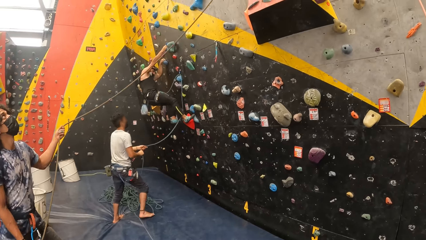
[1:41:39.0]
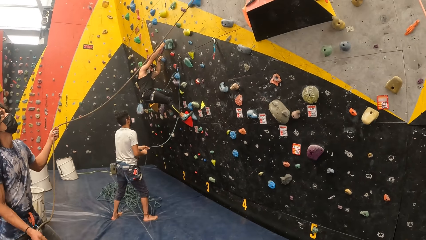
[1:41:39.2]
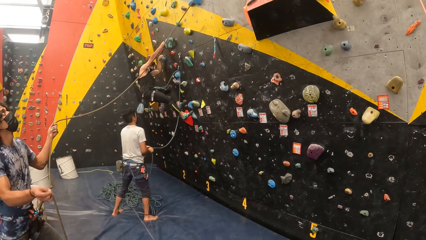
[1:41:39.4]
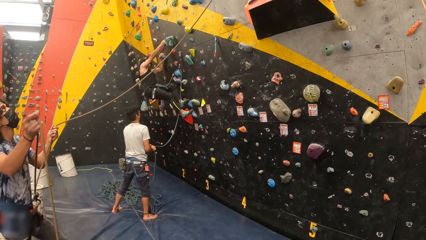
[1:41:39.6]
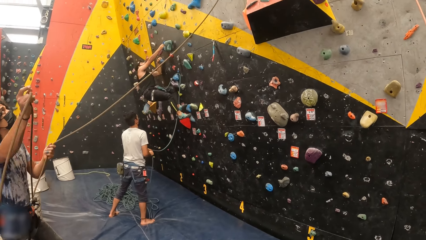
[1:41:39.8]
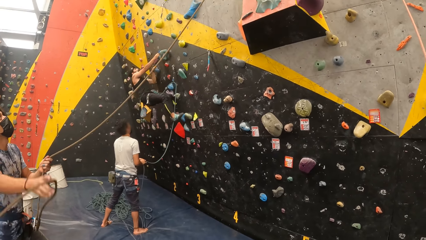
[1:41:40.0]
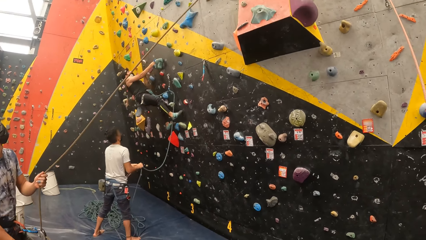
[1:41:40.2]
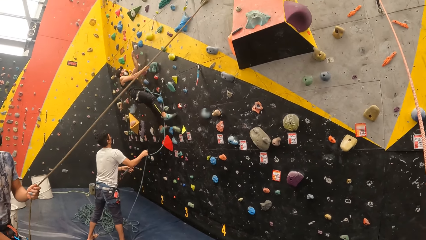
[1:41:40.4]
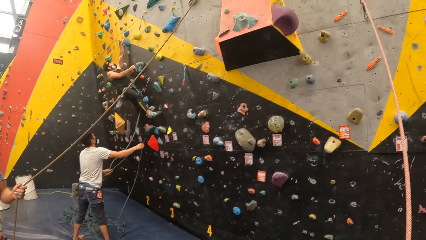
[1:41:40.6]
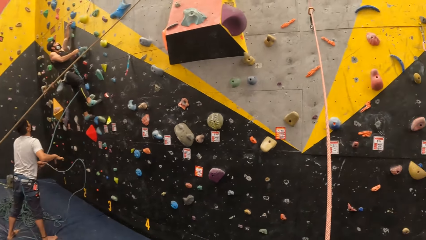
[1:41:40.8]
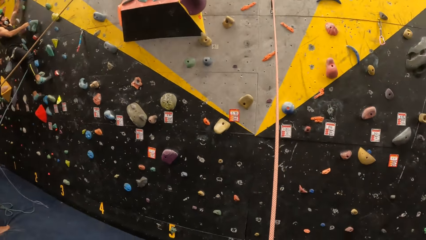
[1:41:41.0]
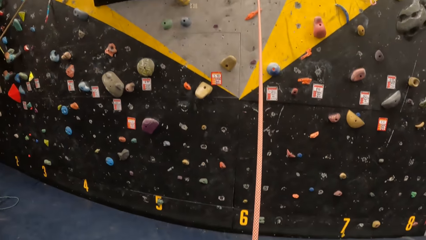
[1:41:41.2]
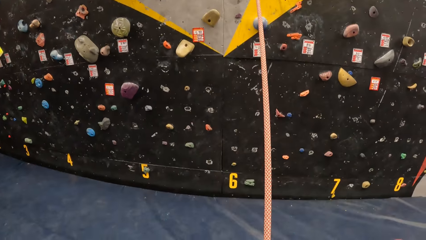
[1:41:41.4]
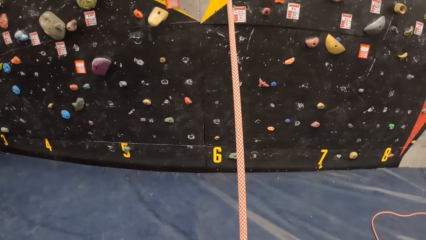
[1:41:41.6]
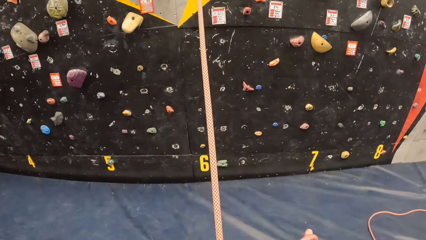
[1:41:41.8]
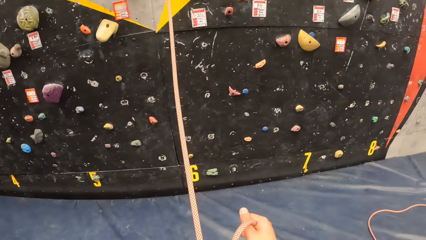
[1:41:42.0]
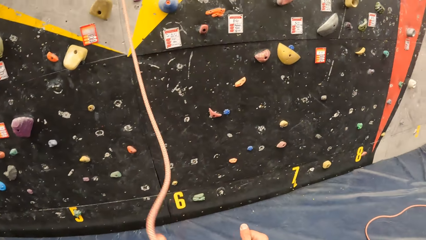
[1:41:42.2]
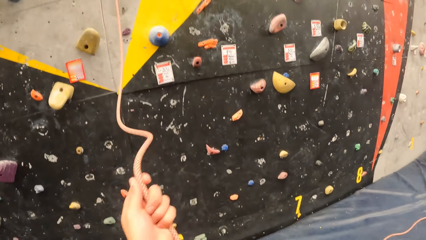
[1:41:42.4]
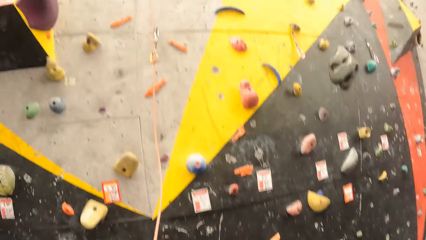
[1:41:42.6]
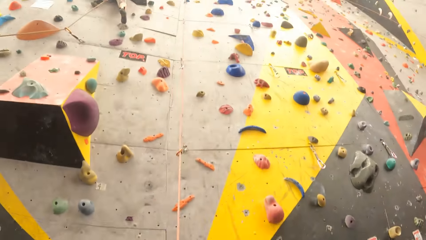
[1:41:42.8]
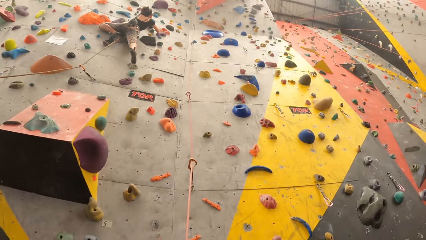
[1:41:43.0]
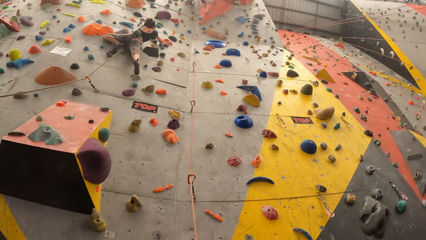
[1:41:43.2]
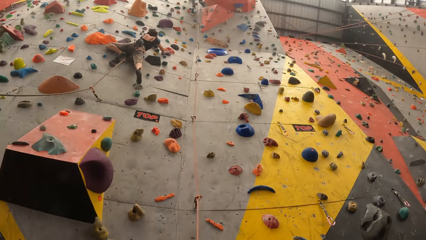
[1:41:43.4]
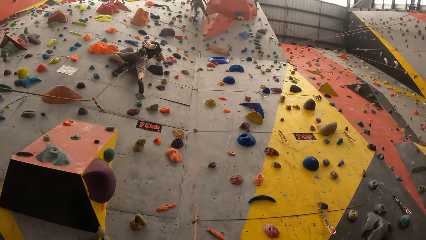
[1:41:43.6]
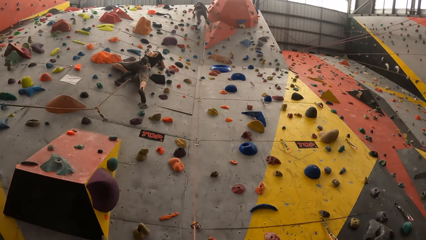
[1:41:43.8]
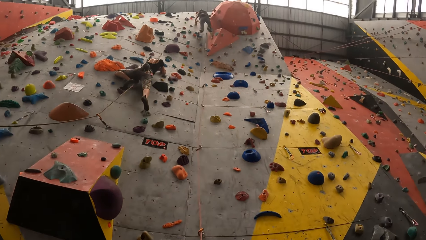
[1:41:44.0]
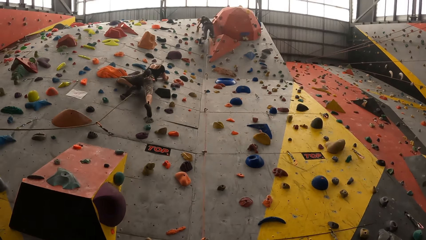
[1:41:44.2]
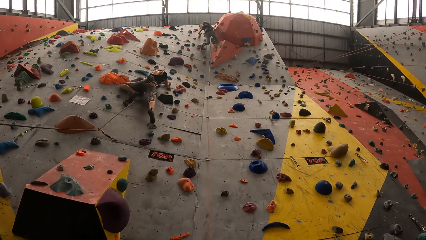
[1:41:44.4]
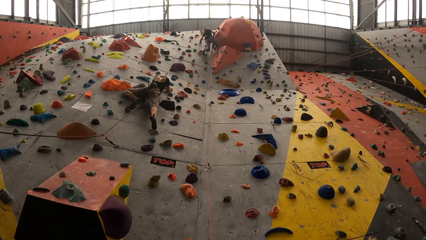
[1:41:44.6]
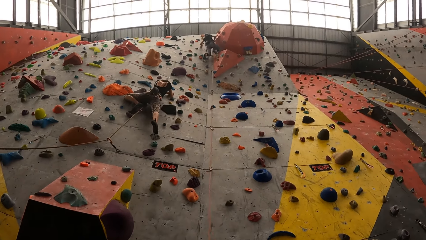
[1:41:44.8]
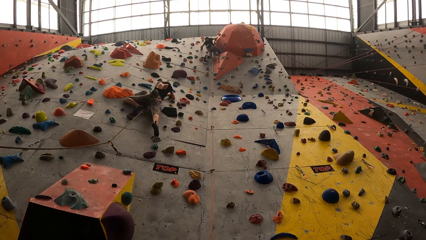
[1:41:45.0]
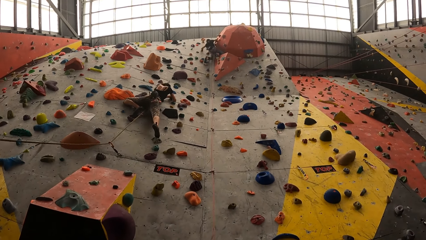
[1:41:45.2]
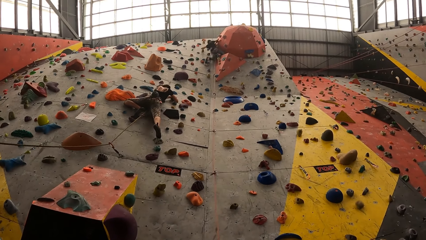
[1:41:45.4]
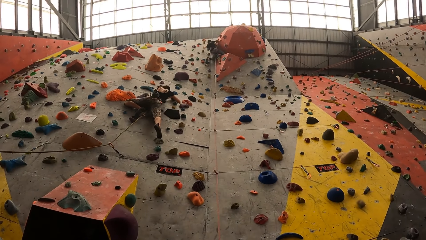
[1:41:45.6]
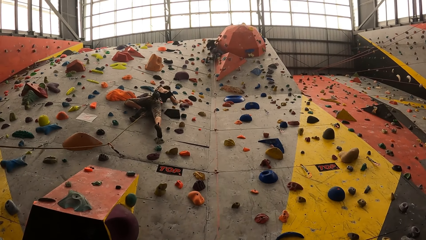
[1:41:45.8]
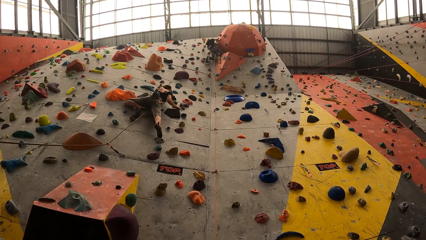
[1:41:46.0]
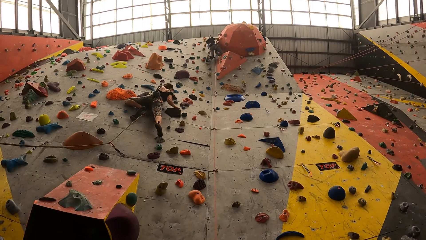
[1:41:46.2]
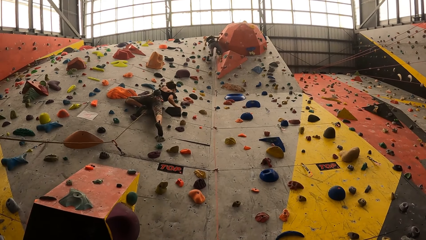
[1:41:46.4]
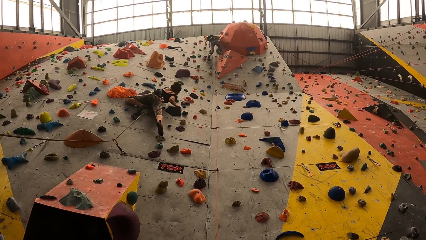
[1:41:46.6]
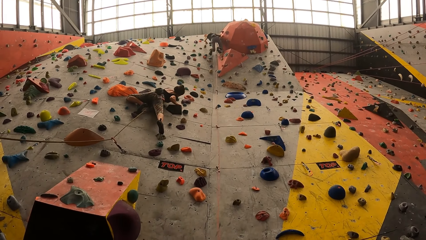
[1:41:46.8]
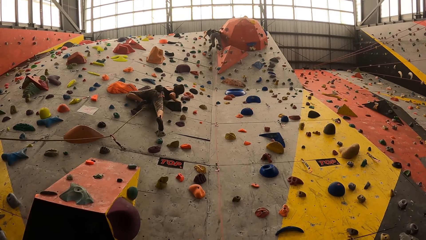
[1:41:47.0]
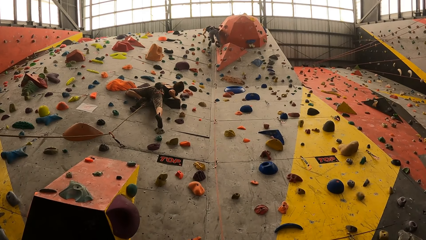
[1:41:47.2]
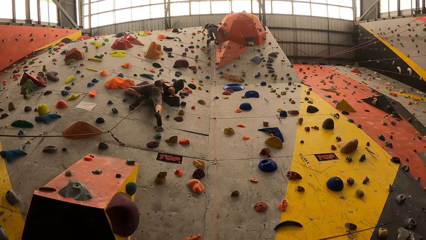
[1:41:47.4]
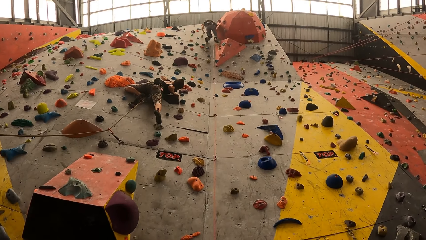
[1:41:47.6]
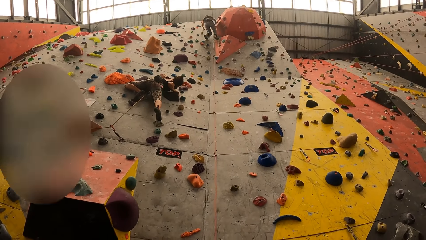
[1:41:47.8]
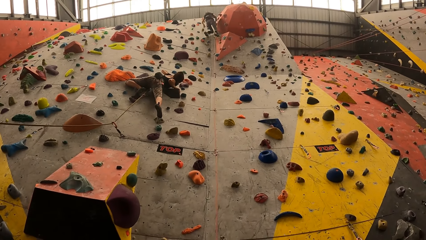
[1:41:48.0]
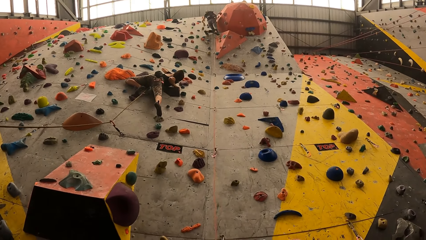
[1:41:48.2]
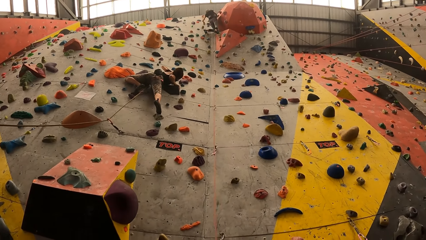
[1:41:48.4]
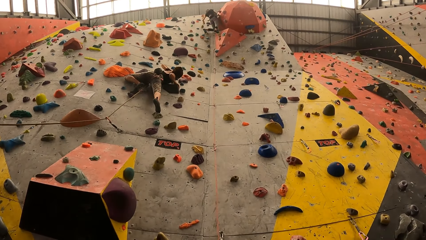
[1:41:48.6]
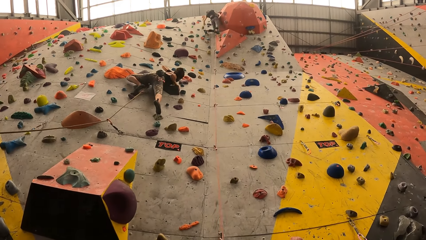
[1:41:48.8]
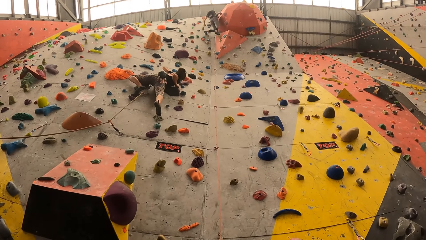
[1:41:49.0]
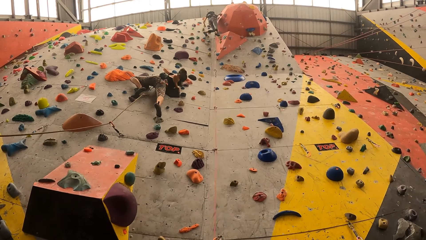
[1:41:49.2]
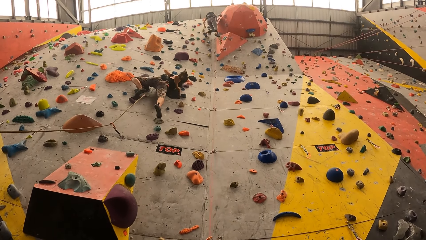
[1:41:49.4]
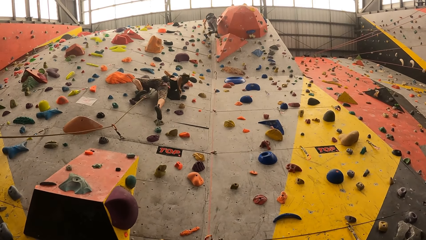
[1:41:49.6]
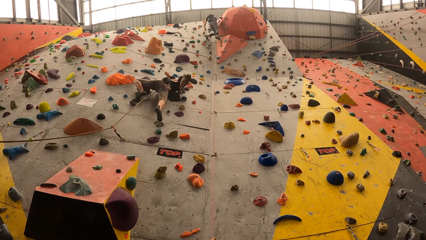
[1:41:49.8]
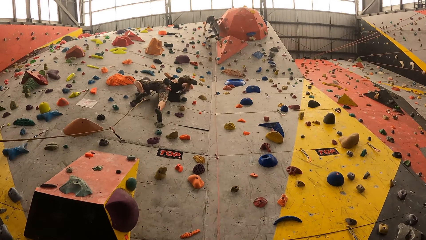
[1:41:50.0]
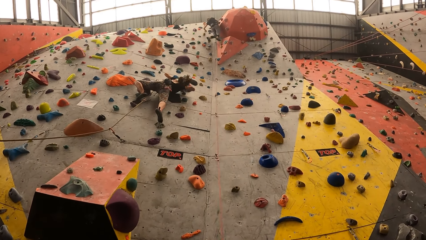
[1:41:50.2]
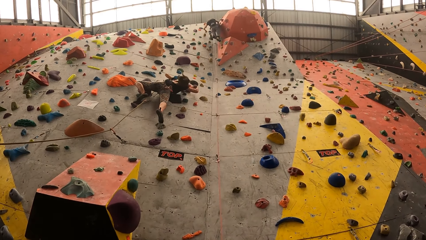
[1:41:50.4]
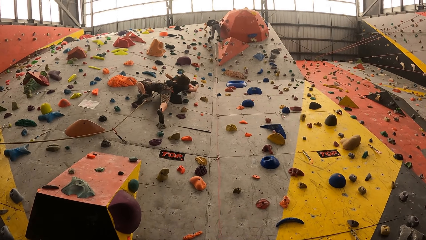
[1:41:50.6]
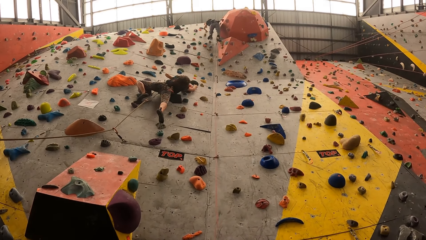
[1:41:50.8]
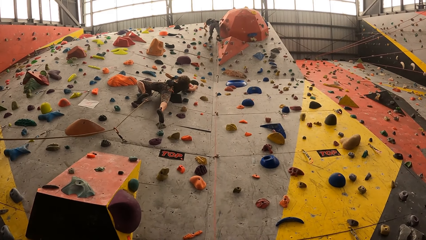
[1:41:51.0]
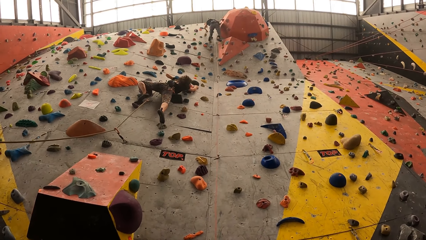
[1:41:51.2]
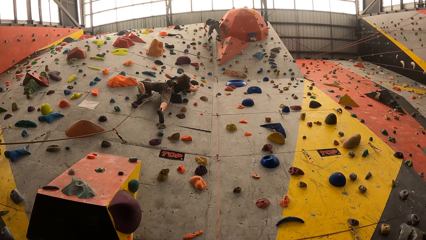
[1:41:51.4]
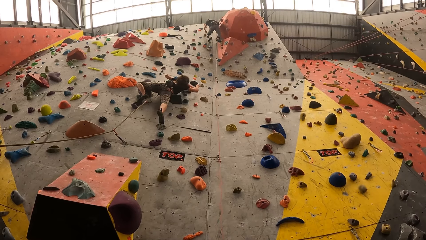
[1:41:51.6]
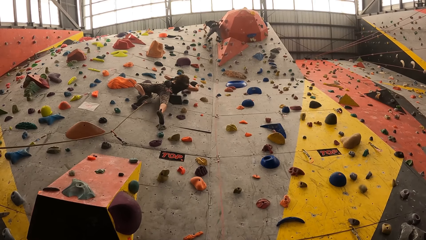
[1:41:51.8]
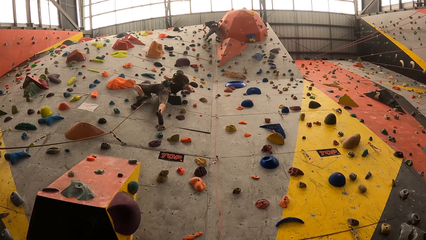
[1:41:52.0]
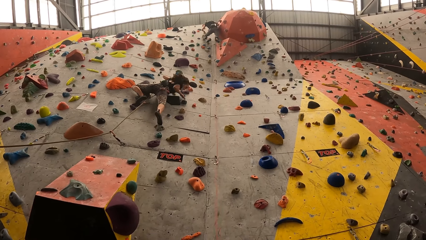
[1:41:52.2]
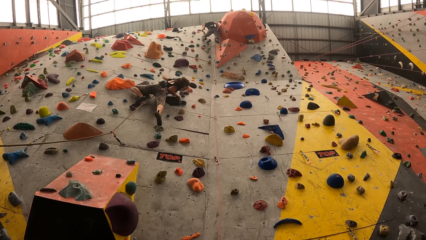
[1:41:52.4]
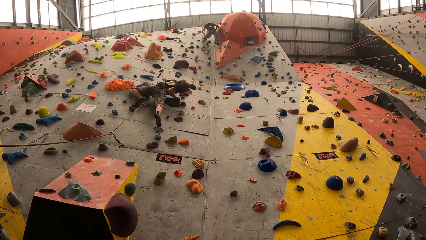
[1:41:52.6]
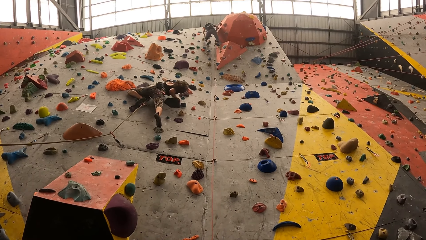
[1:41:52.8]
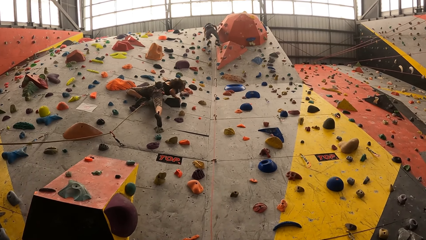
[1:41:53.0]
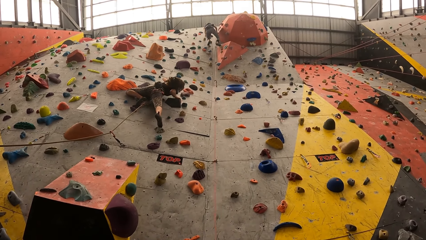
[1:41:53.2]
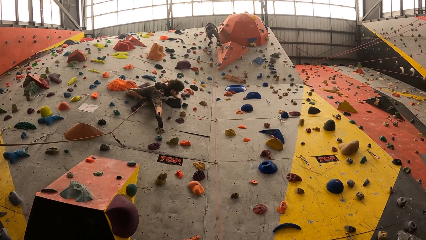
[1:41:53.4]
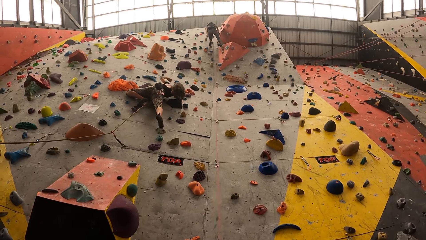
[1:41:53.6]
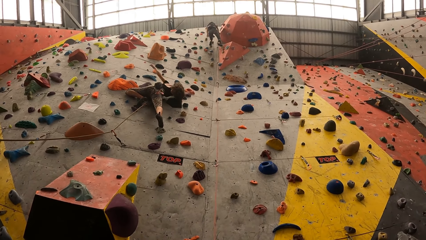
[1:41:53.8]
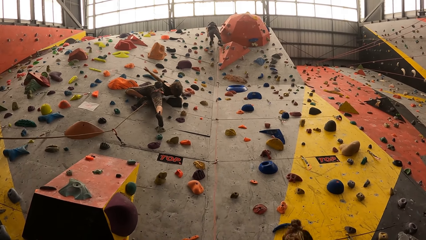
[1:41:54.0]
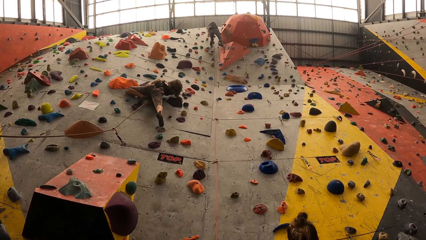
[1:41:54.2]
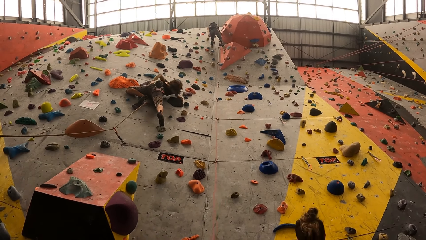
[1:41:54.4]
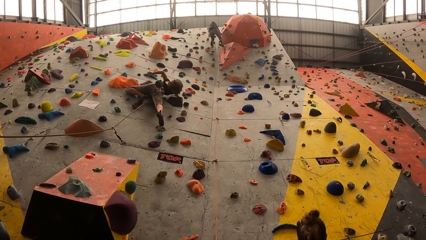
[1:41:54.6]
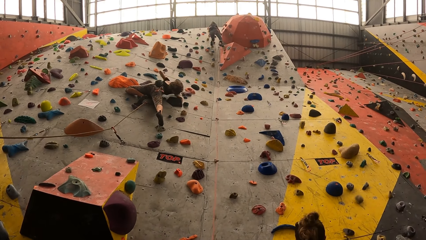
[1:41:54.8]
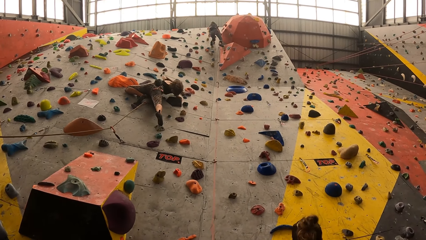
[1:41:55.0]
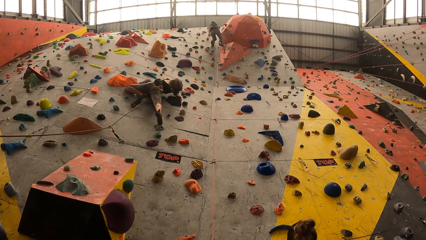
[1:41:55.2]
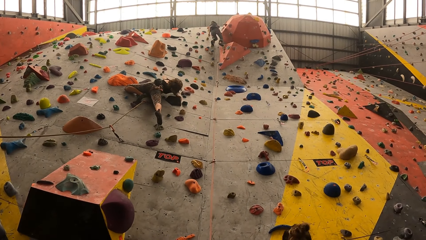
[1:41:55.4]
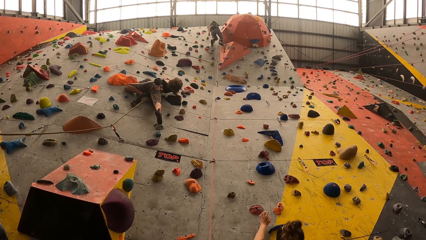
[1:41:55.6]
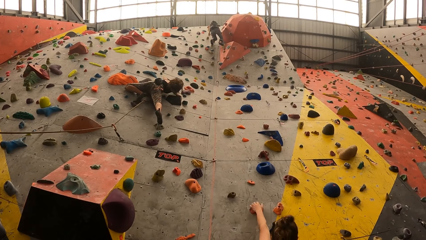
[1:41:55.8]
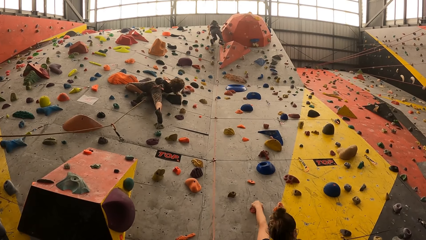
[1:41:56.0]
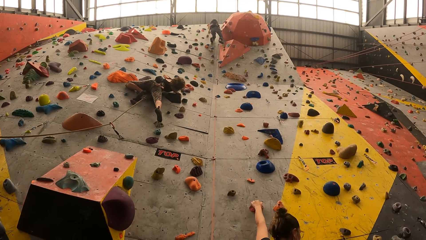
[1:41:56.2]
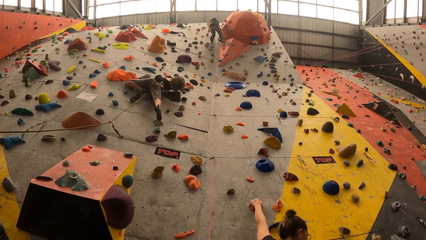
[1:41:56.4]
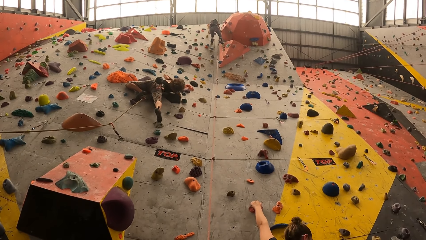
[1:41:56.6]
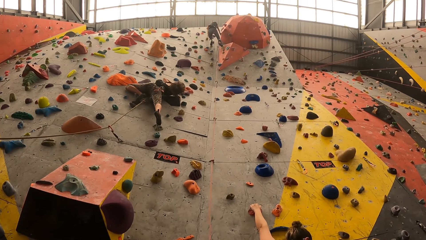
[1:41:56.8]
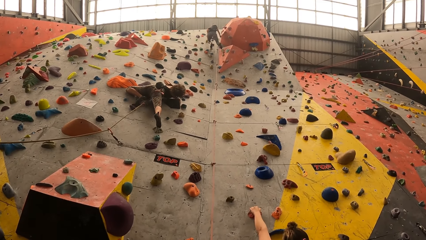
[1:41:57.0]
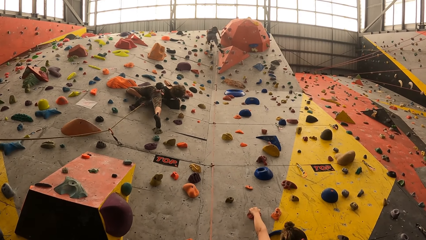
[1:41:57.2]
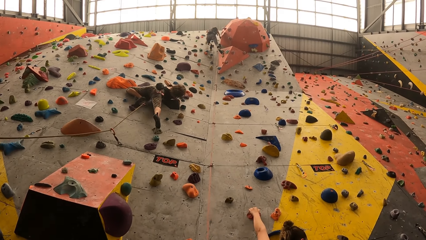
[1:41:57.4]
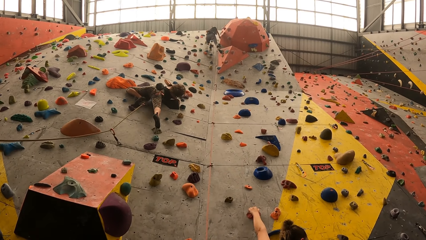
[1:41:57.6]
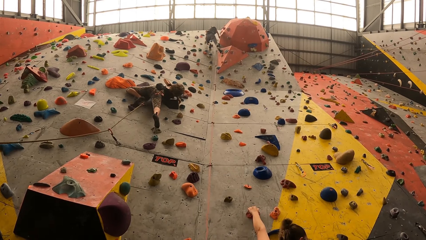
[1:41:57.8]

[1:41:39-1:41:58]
The camera wearer walks forward. They pull the climbing rope with both hands. They look up the bouldering wall.
